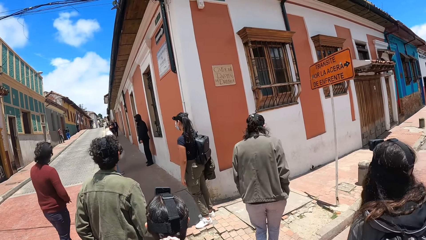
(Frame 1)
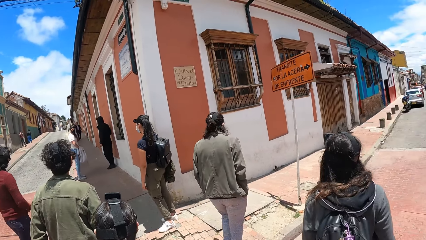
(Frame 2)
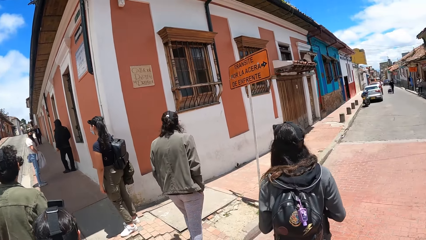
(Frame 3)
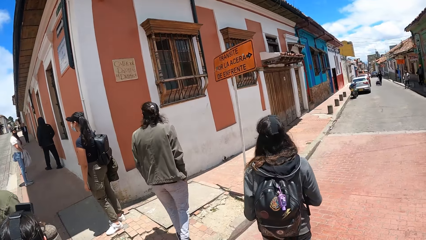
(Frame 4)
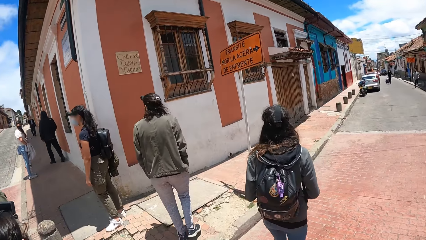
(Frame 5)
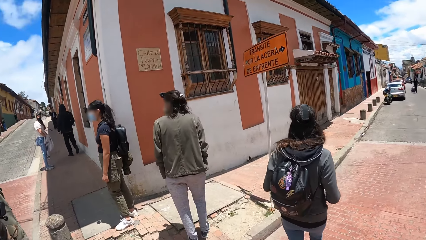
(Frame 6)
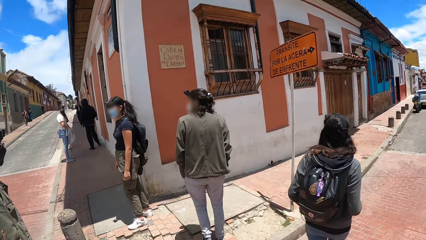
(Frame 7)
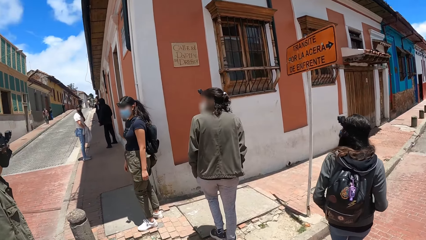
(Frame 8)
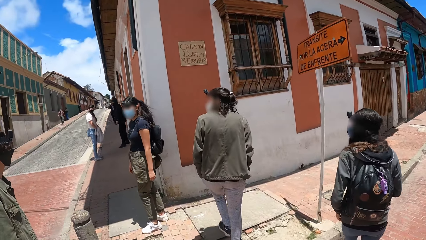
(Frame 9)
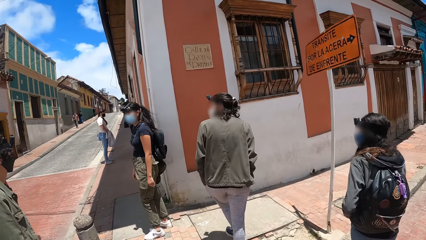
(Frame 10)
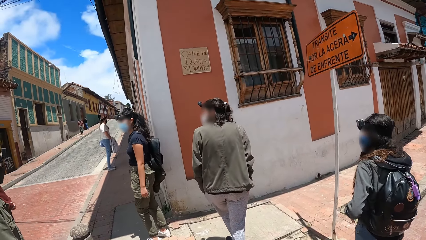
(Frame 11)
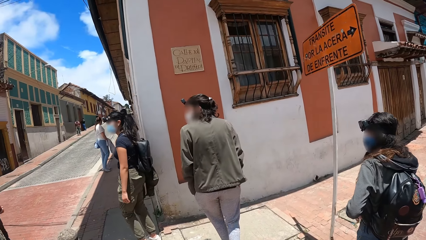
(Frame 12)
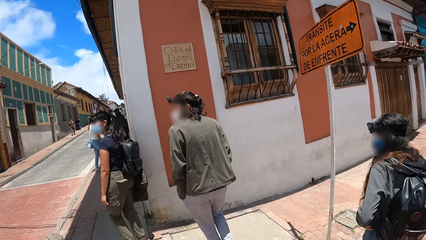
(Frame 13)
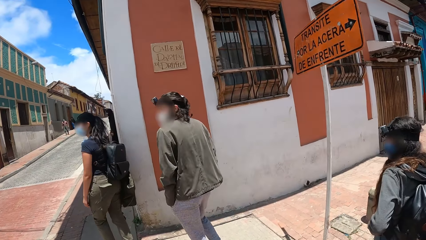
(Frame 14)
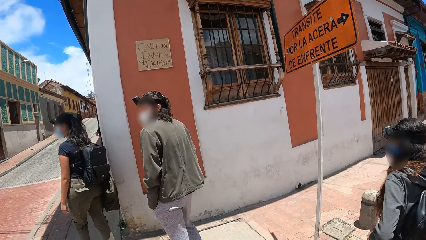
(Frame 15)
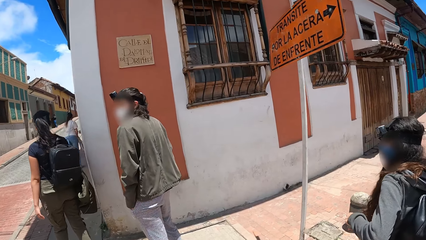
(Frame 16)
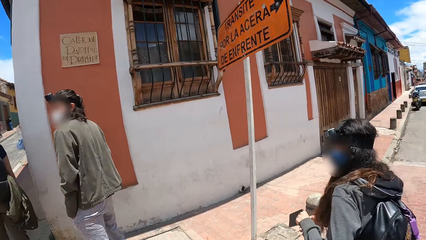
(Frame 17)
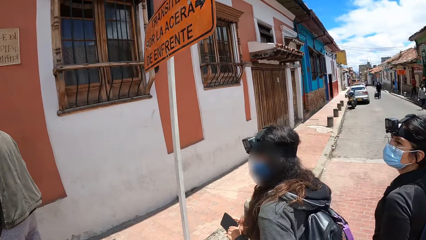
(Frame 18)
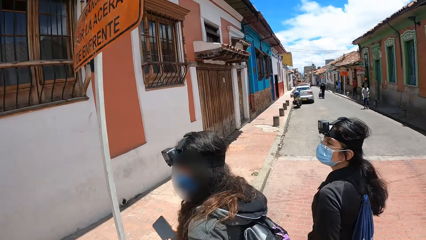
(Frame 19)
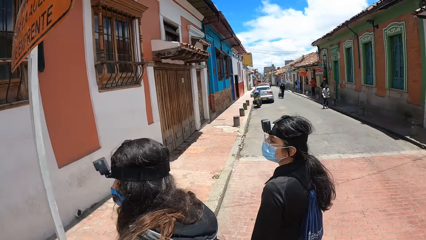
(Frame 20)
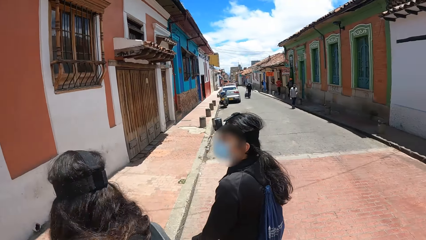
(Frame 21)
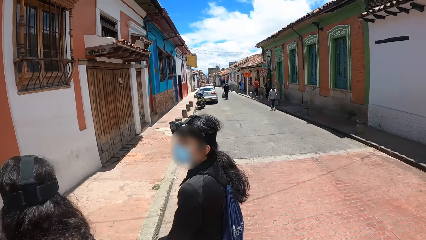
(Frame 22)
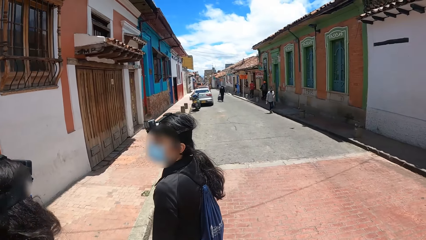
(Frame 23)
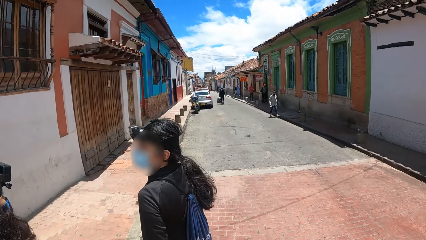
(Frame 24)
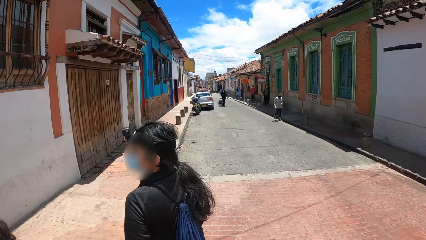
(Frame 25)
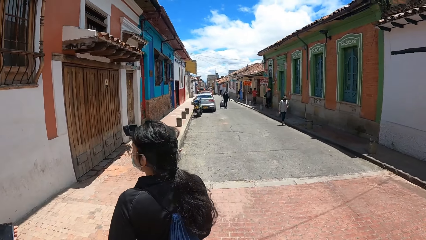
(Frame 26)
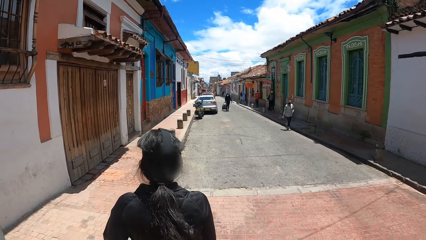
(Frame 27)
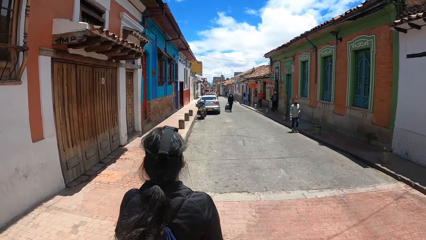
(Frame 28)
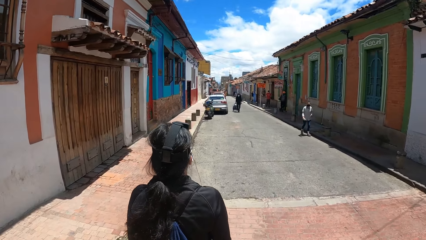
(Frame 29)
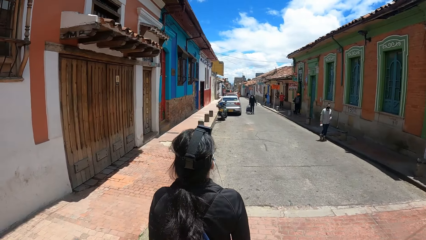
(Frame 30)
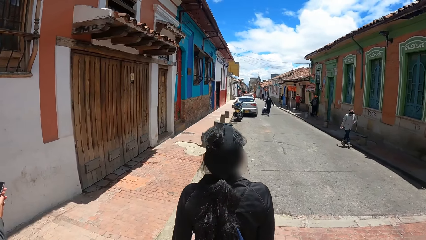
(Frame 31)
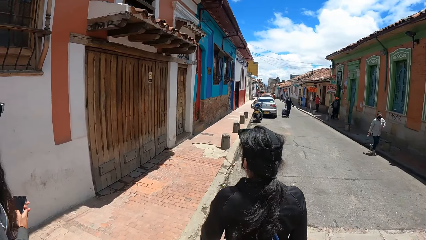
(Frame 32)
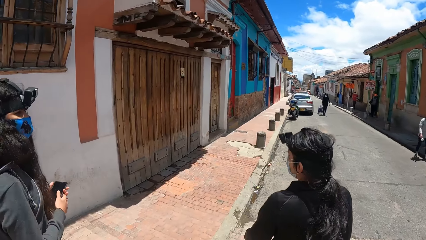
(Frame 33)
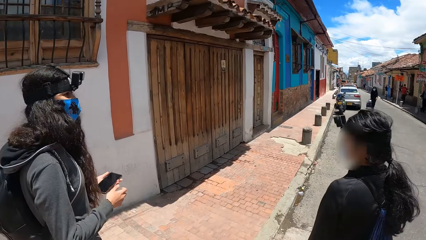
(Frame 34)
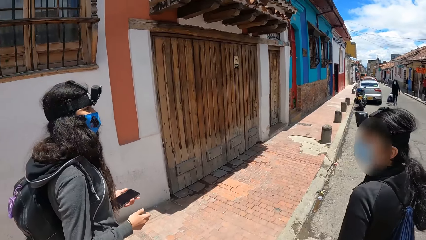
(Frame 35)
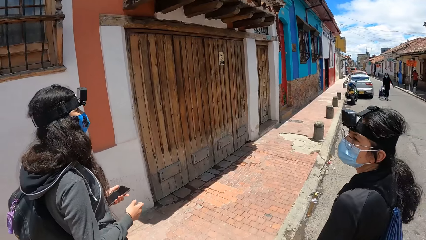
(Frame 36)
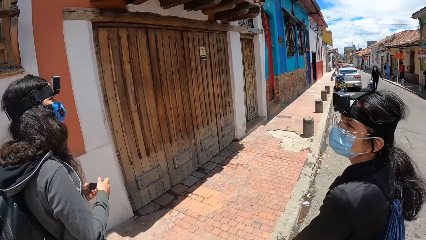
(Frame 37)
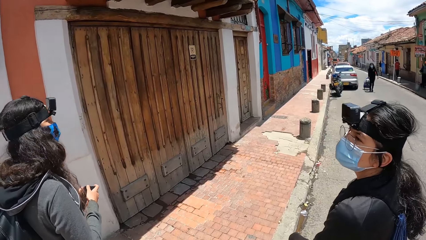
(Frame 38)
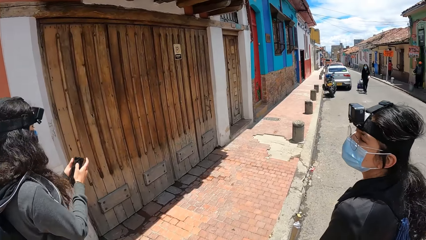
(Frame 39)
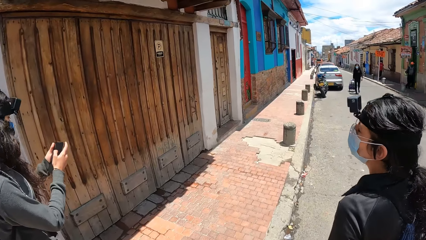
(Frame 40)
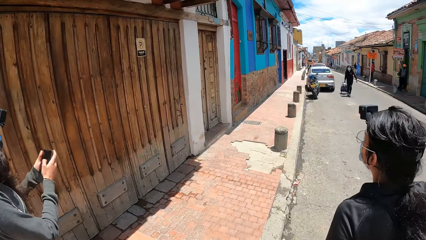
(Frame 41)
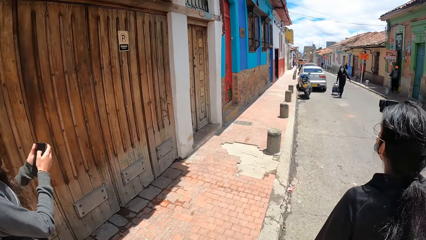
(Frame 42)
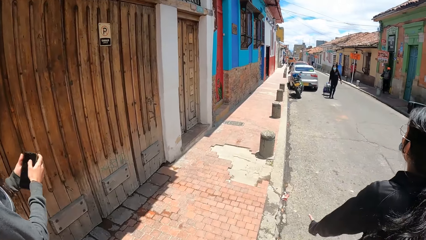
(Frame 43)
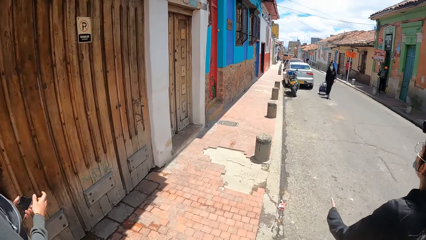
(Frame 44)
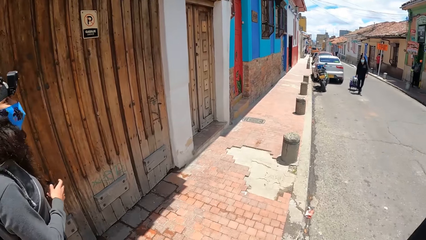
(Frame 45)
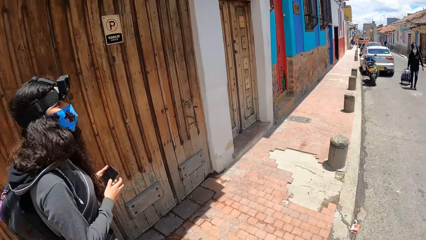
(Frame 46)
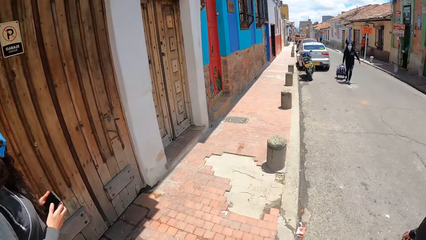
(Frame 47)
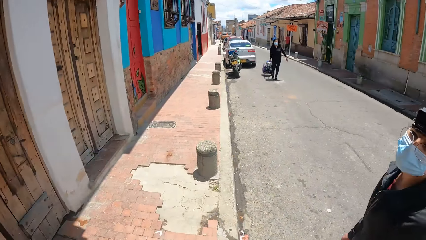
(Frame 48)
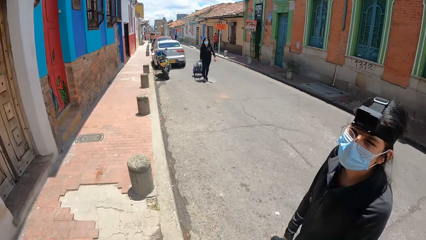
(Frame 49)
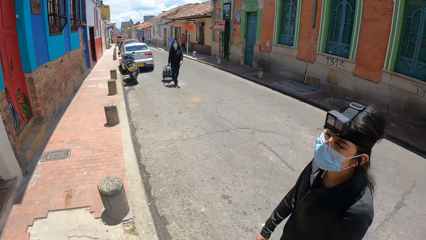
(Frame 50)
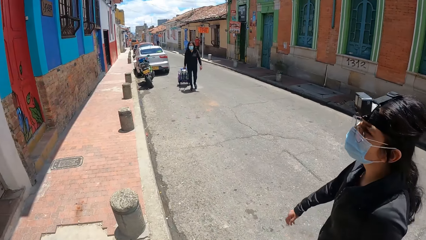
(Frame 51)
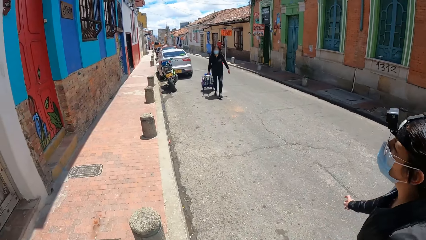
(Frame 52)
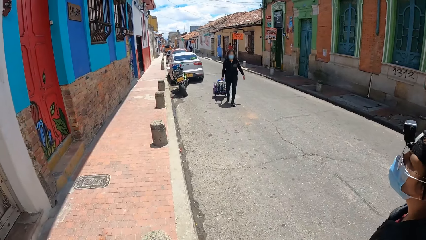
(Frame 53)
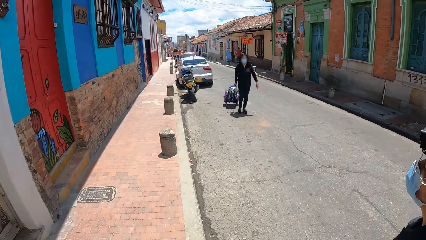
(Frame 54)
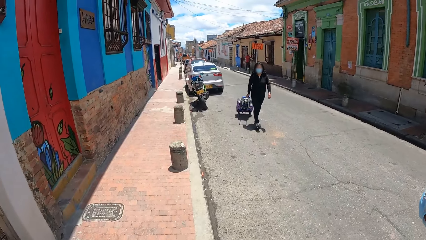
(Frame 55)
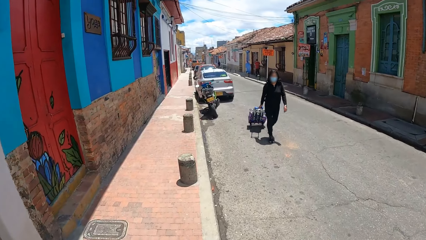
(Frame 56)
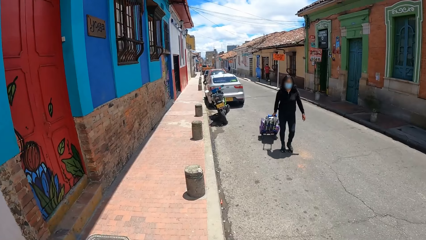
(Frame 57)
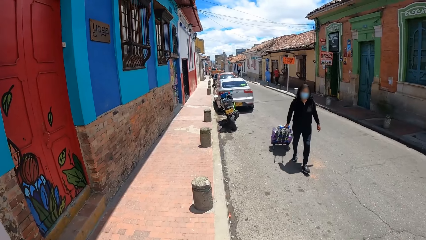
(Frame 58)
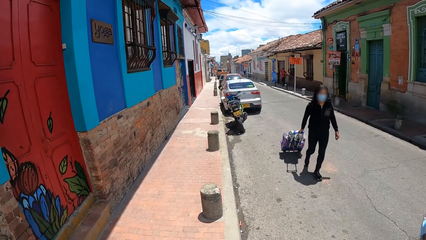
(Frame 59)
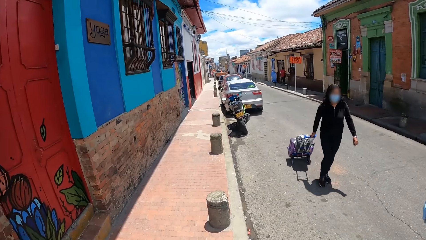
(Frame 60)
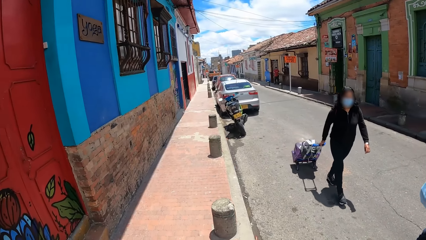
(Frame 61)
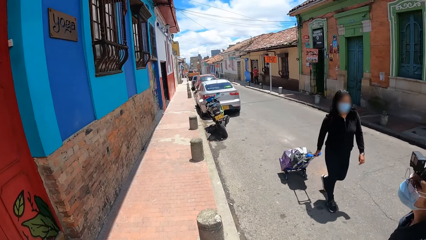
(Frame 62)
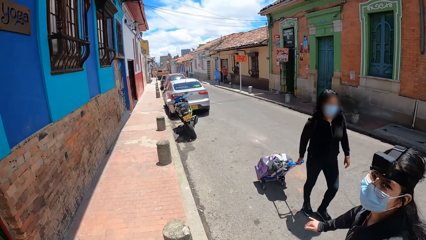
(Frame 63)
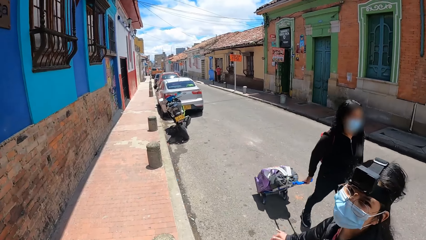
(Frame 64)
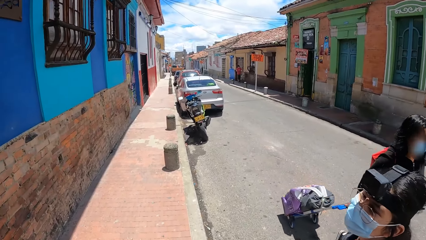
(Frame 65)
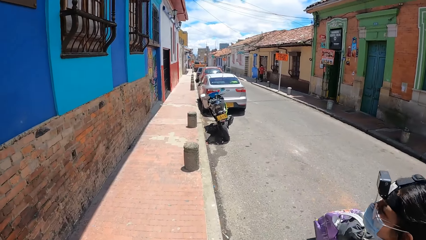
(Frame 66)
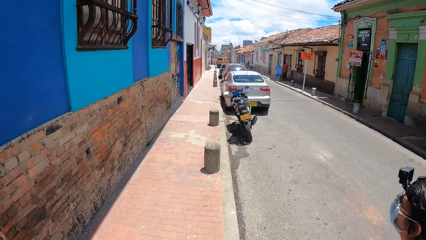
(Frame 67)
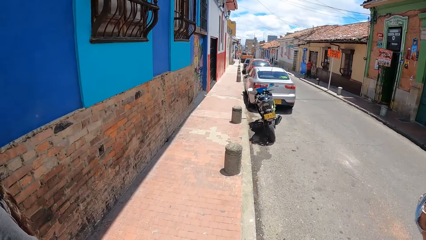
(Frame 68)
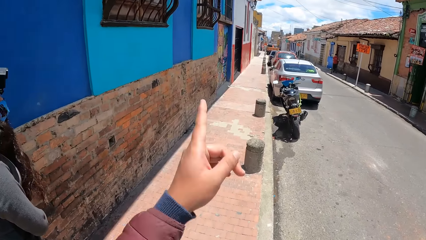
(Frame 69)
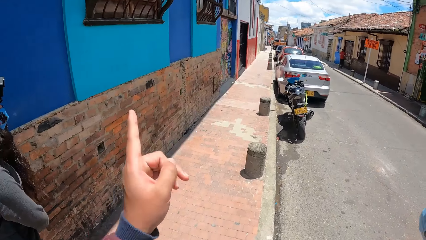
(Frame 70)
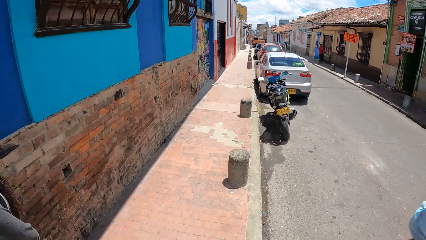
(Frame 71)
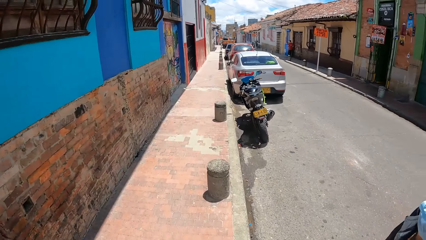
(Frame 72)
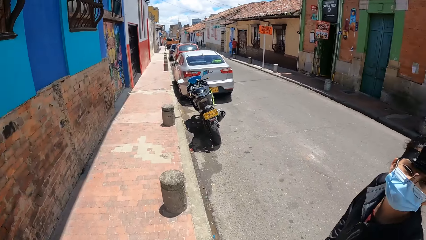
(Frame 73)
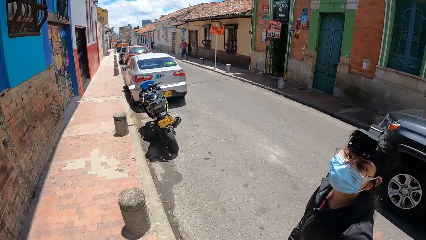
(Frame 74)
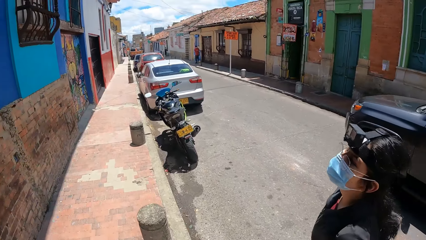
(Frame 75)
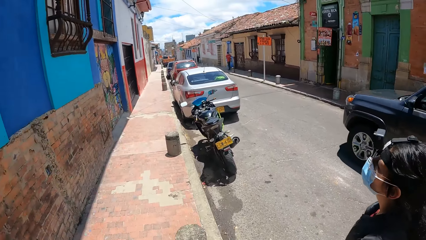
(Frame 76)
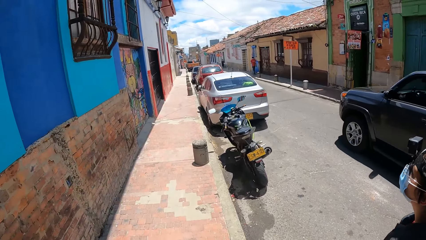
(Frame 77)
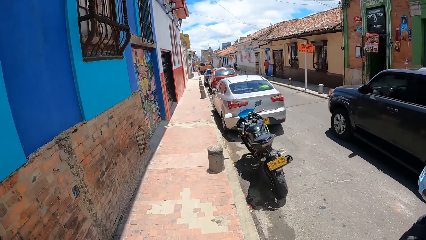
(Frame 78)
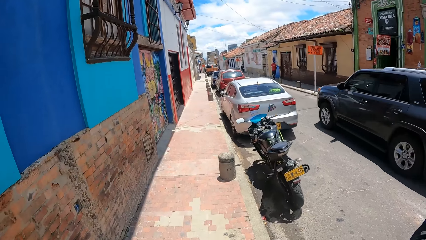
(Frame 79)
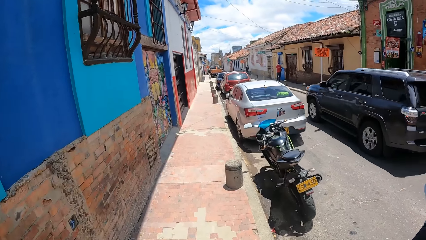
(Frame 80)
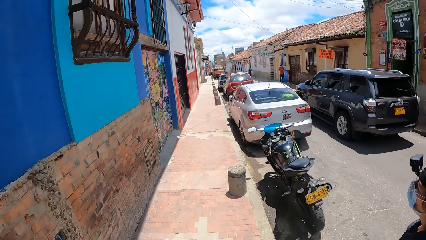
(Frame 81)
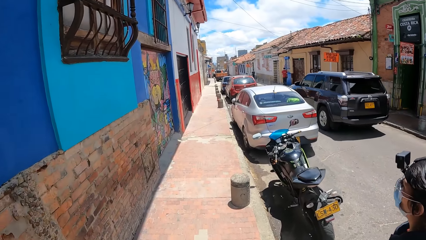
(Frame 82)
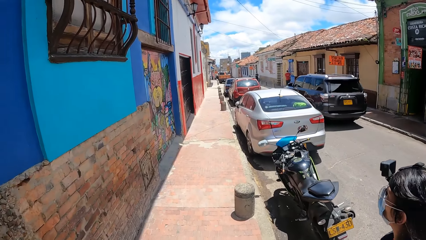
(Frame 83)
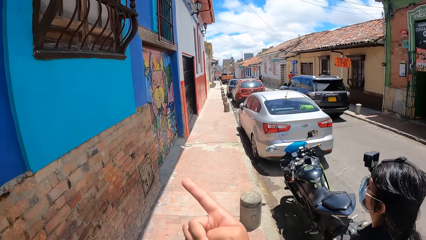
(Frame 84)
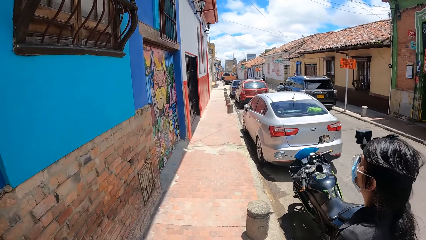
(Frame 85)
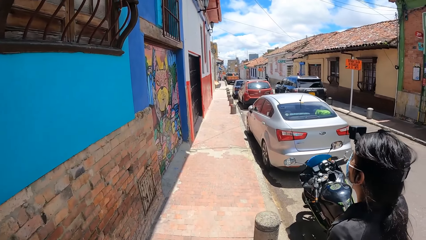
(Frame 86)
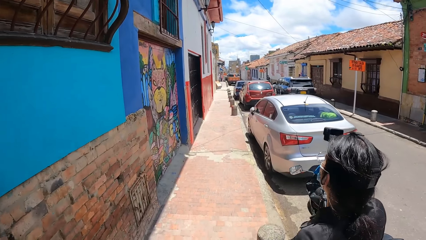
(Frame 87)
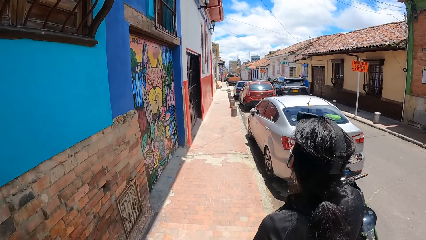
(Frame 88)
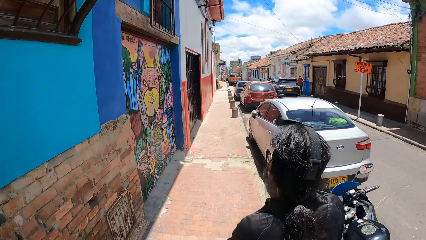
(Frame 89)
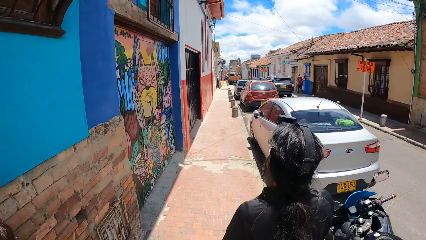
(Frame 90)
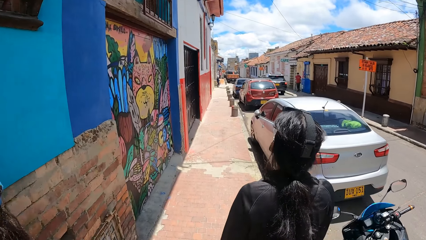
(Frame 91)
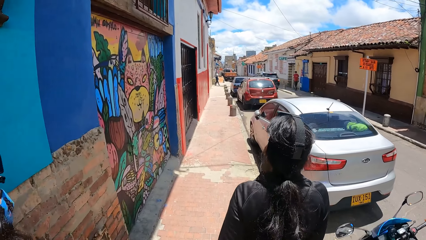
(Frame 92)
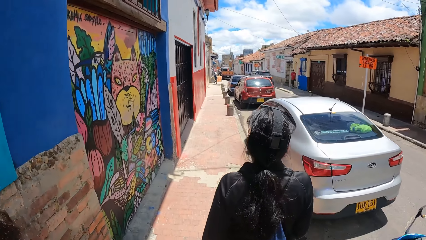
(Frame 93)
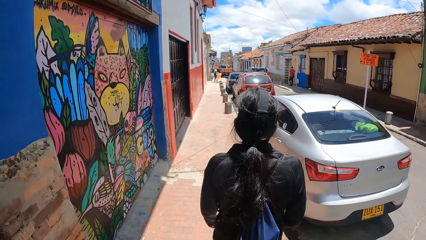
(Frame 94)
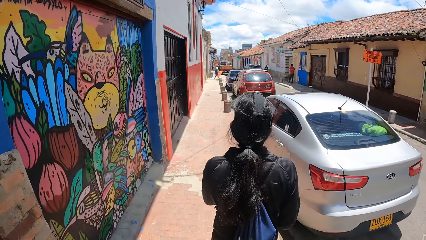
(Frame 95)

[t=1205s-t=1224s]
The camera wearer takes a right turn. She walks forward. She looks at a person. She points with her left hand.
